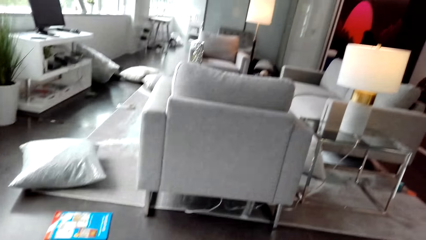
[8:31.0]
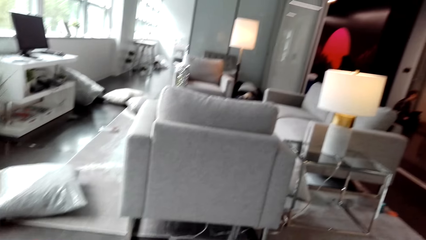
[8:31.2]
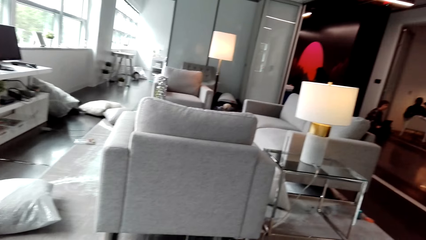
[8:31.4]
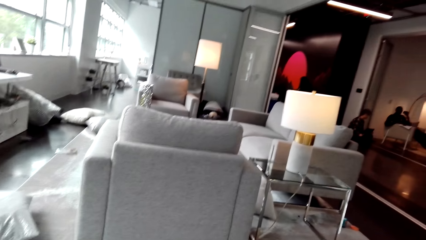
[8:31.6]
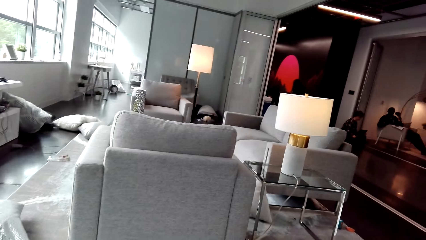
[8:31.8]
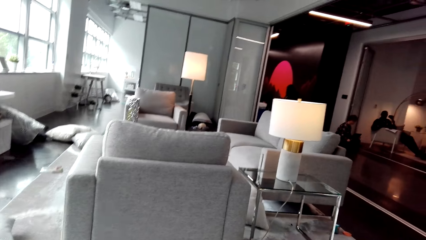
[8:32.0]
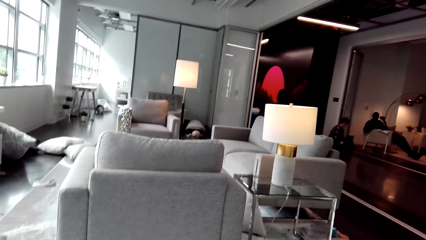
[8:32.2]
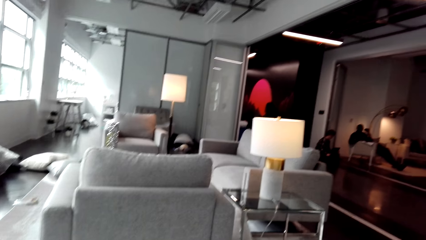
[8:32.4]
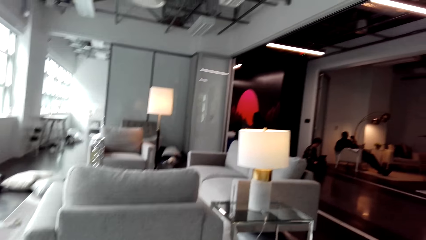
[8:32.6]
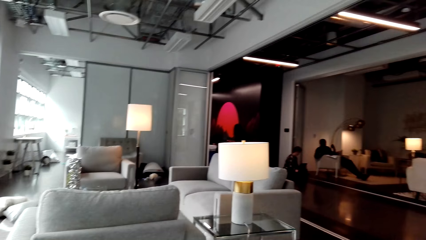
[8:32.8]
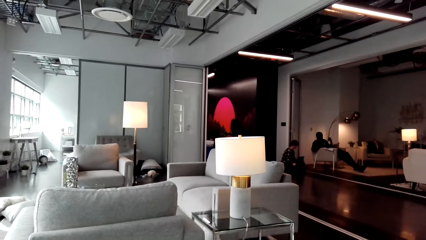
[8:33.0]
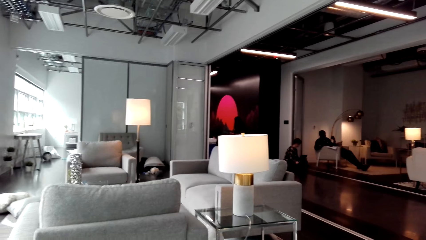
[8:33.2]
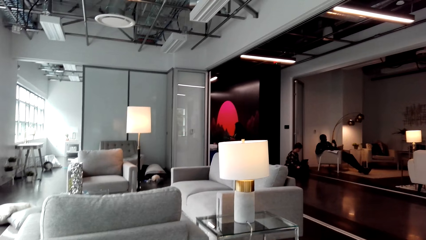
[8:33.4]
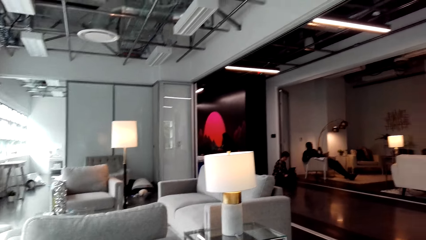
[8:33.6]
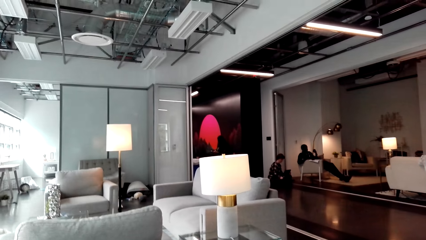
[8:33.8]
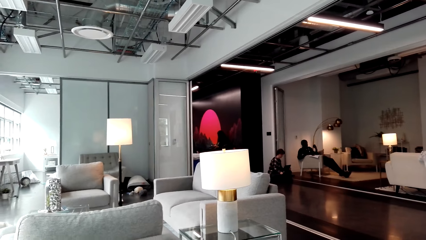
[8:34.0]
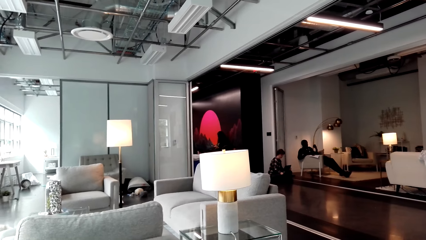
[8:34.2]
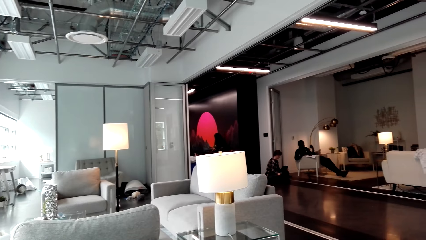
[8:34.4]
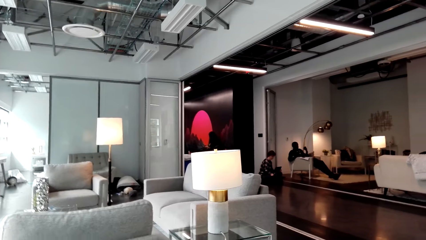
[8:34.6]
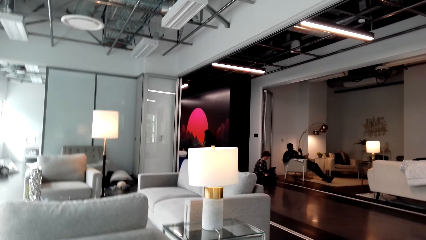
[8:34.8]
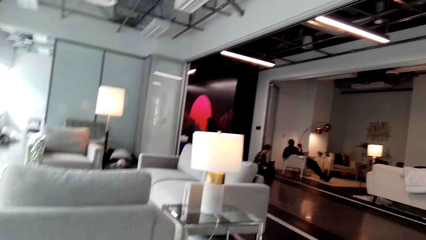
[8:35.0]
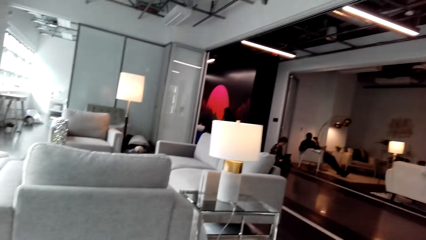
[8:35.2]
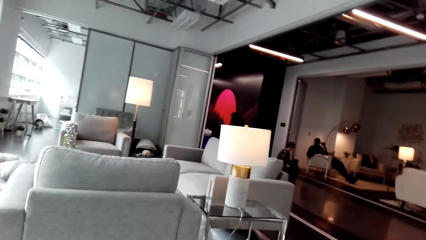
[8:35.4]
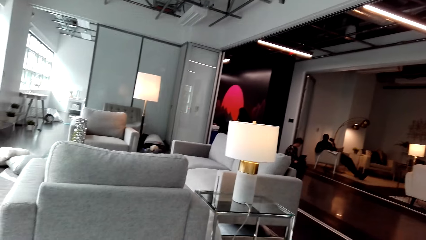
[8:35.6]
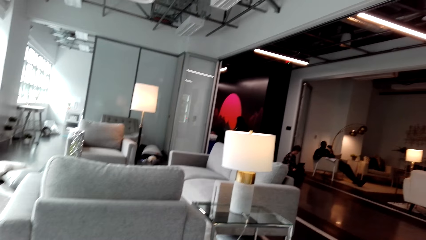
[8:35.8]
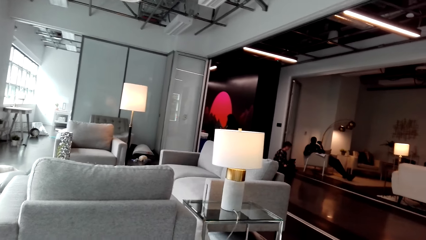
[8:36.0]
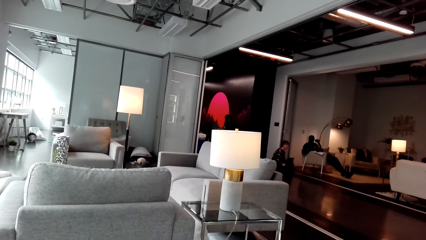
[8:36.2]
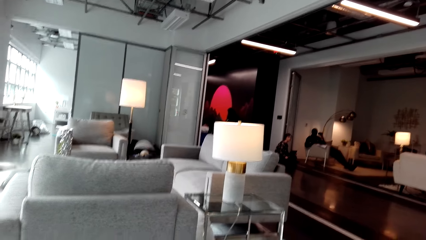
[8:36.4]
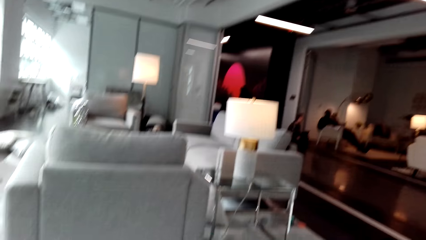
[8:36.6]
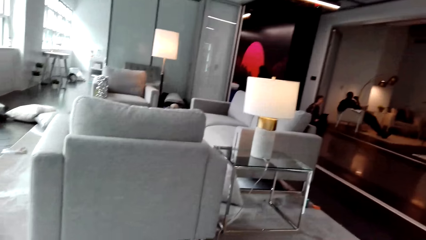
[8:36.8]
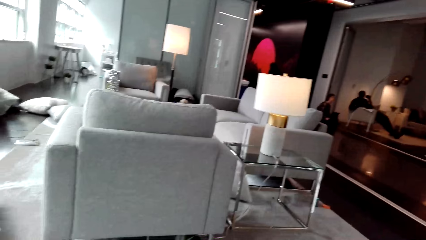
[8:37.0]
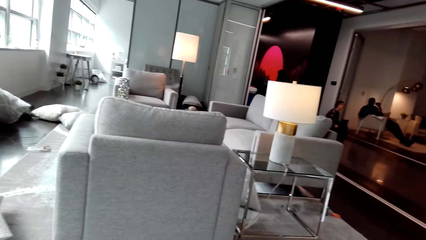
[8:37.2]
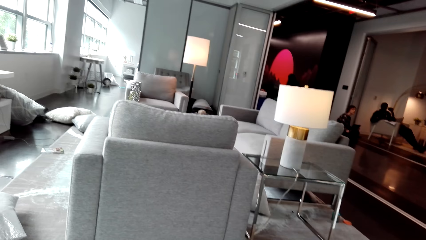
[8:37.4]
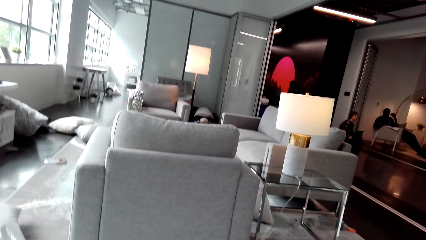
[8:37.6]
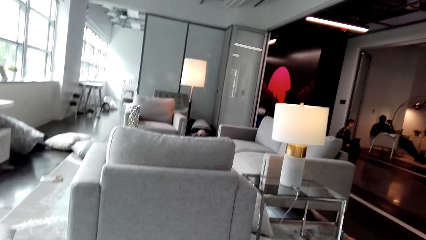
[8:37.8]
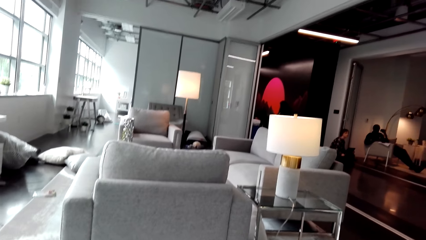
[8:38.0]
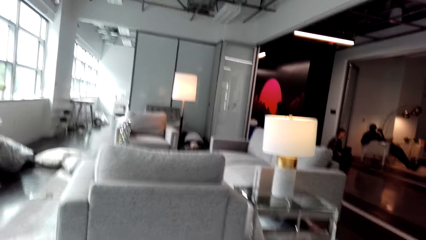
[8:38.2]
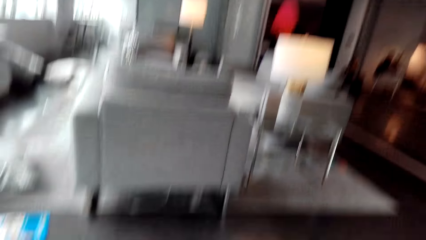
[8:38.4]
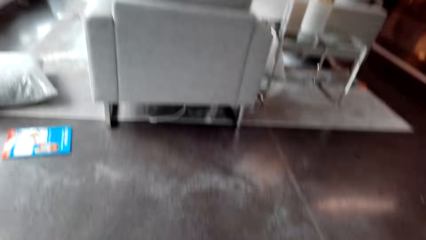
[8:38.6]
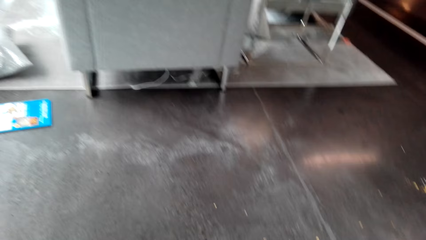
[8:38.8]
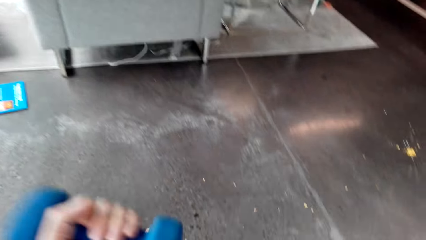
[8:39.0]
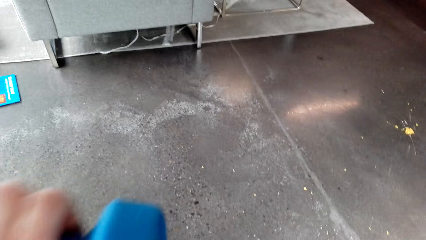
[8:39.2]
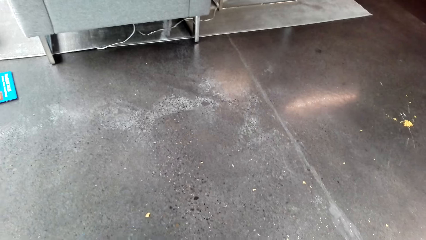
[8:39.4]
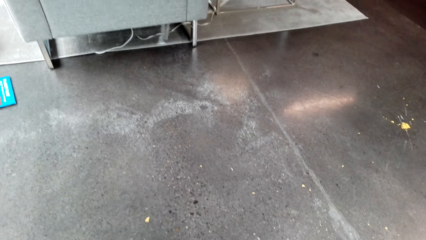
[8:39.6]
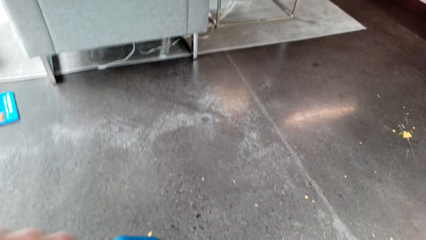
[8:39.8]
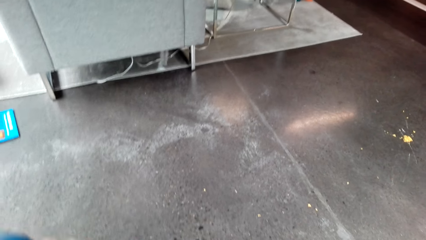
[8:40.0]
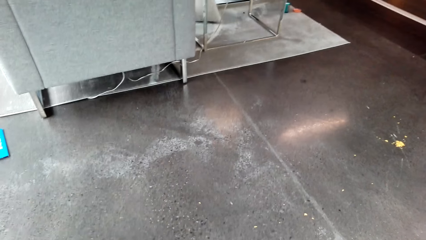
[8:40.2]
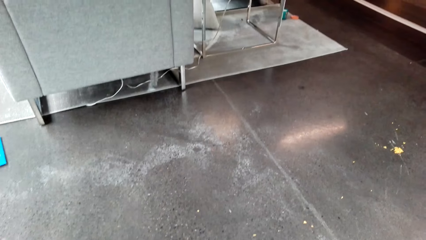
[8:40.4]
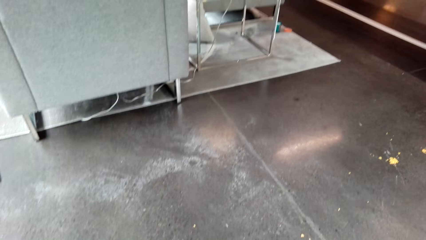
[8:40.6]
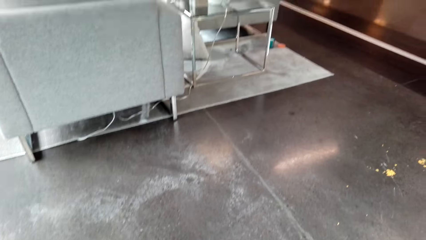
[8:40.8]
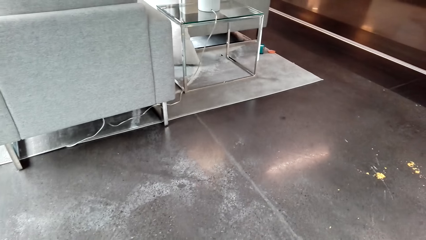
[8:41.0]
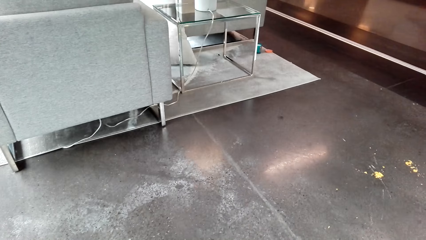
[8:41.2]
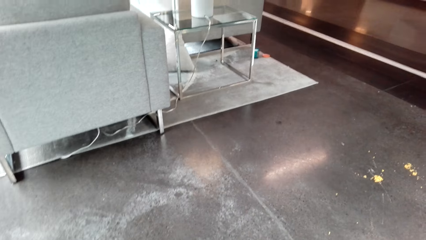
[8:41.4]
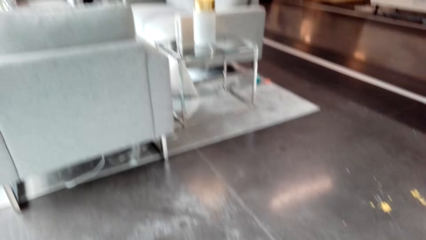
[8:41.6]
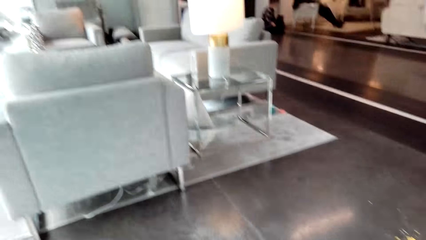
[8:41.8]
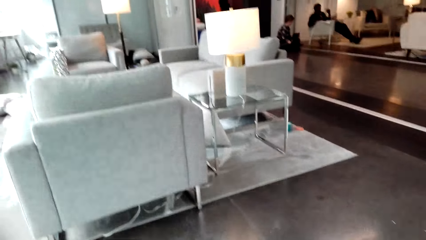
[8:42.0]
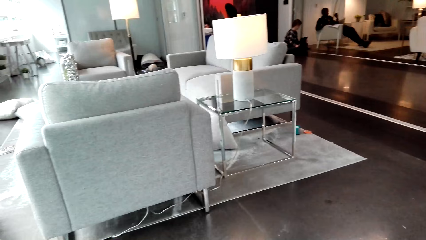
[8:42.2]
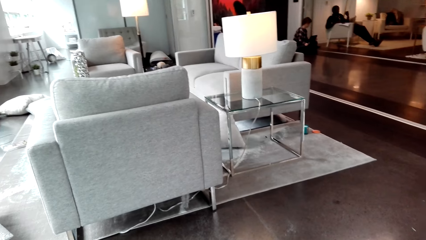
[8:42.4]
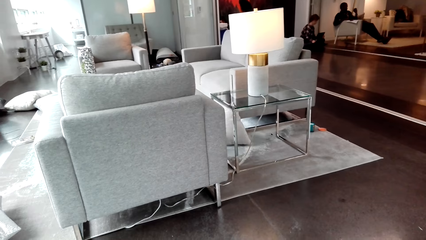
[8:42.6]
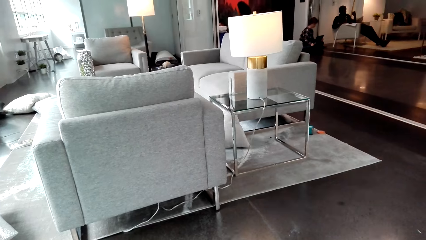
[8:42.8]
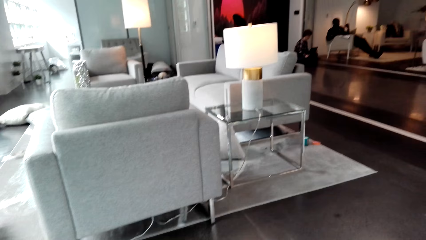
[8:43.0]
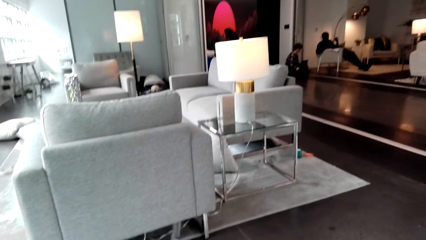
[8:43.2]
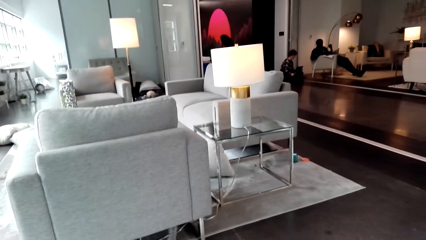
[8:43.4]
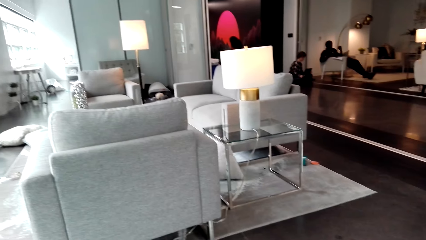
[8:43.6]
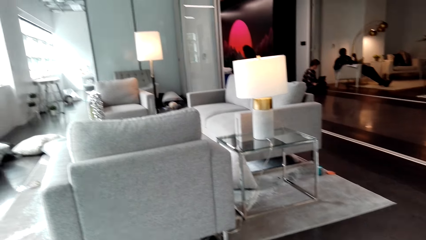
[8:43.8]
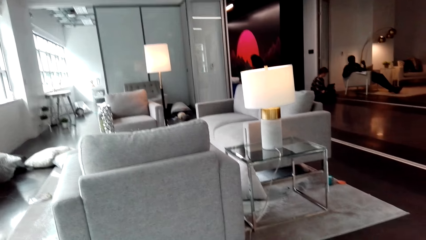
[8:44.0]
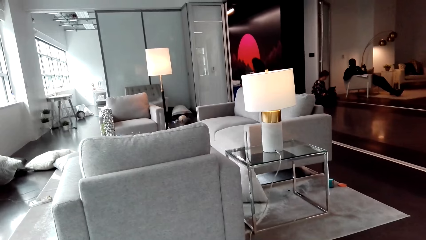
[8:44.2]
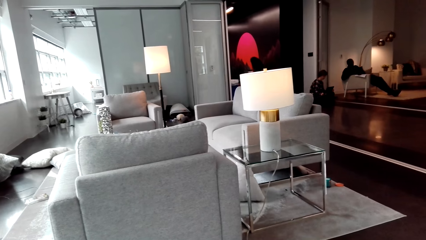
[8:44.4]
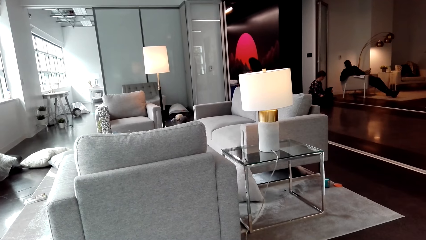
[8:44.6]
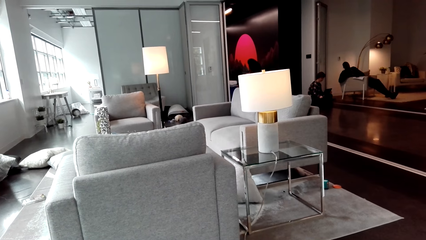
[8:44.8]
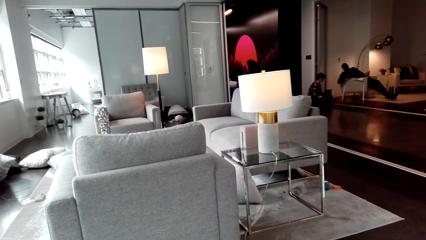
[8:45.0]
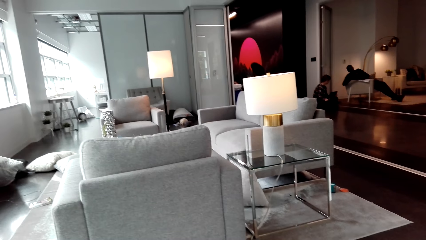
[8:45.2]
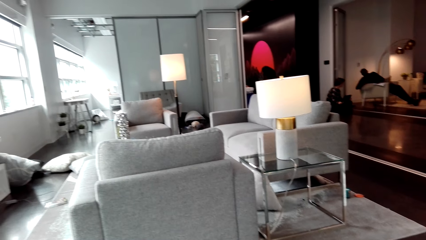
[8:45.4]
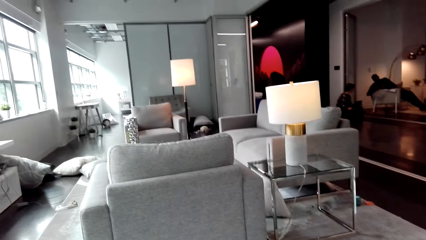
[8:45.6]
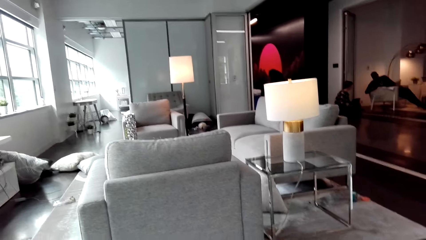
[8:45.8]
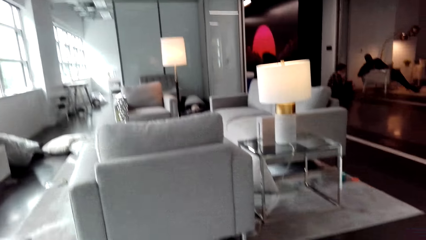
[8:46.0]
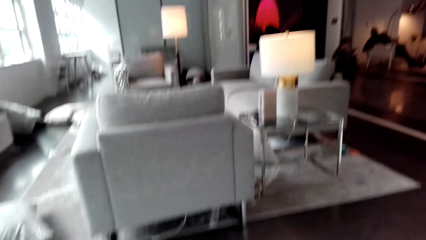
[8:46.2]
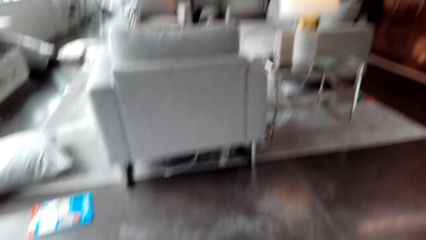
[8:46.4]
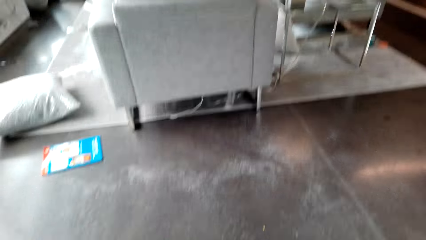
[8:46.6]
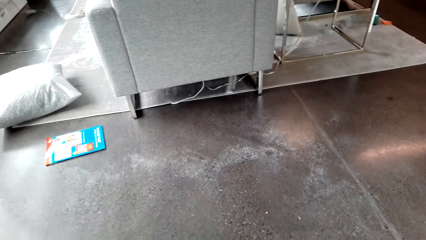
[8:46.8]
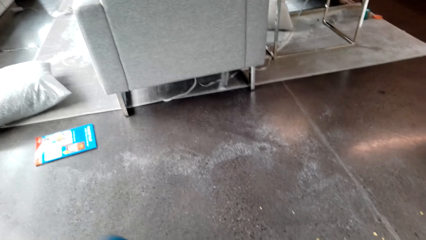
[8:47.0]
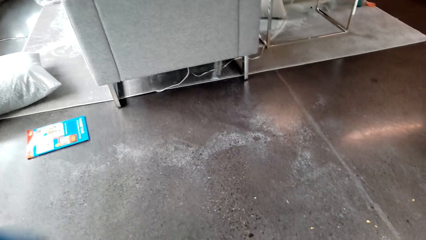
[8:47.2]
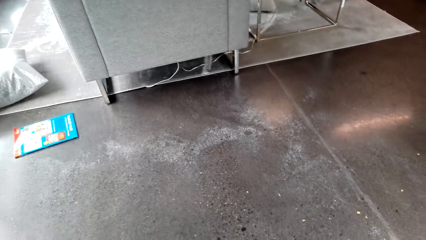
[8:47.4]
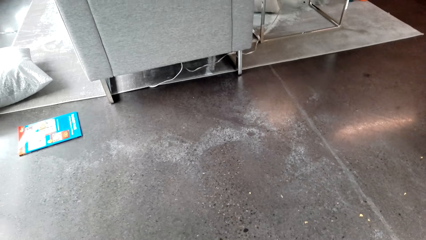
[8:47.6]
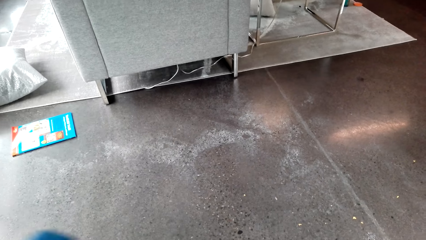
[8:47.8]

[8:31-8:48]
The camera wearer looks around. They lift dumbbells. They look around.
